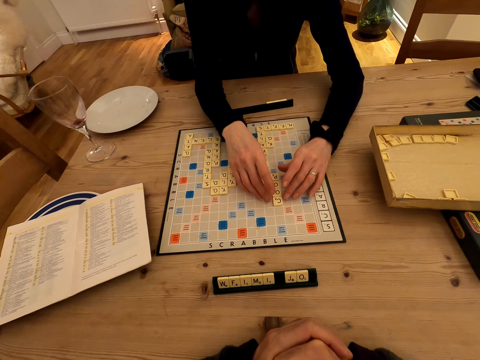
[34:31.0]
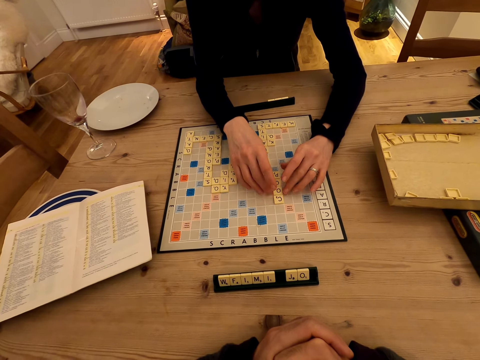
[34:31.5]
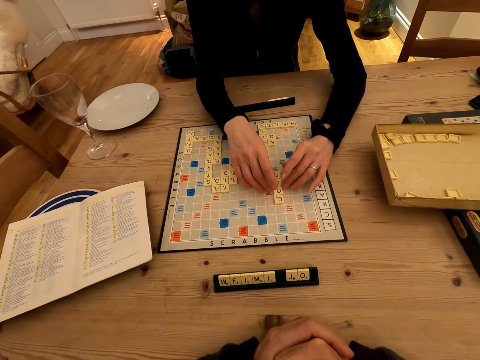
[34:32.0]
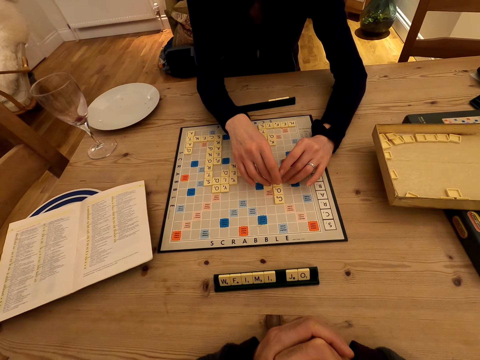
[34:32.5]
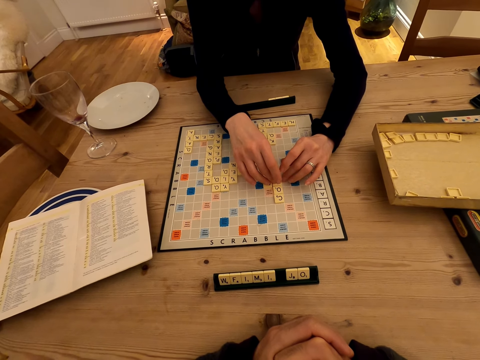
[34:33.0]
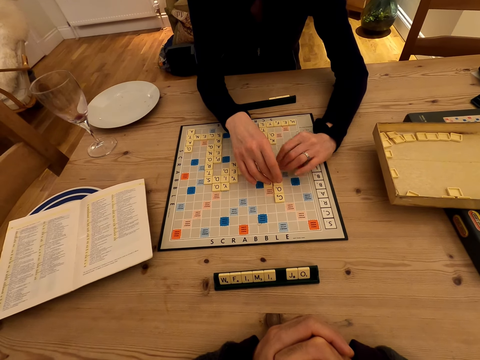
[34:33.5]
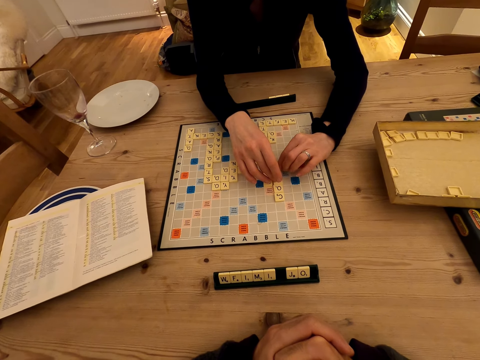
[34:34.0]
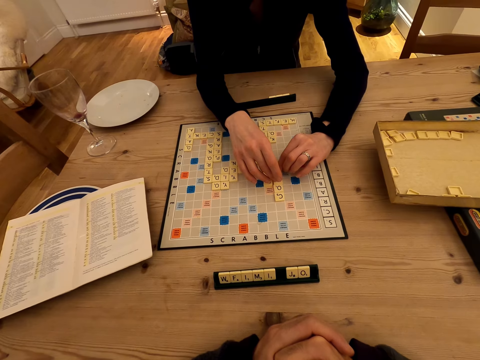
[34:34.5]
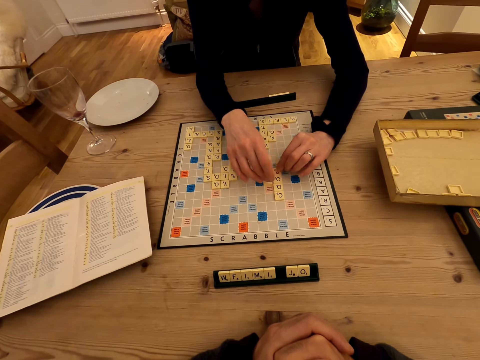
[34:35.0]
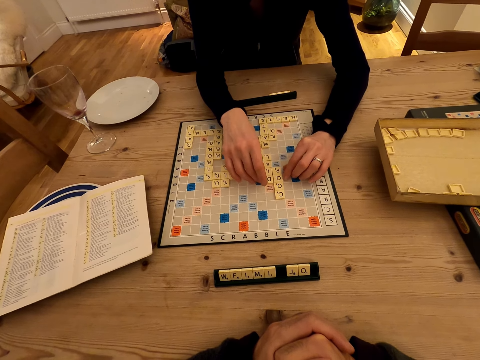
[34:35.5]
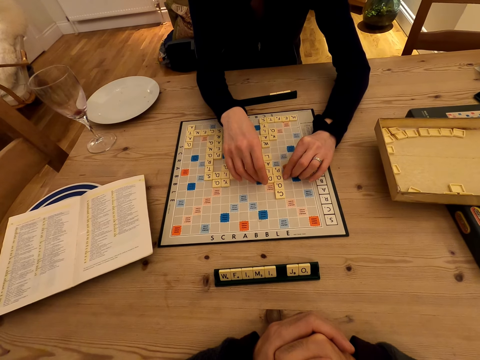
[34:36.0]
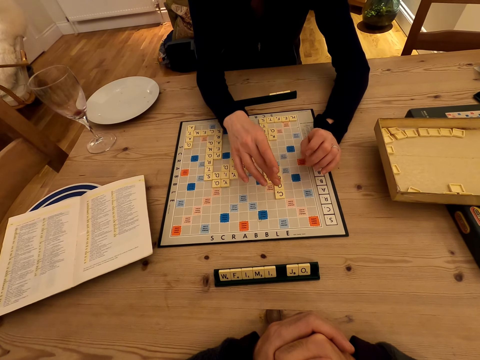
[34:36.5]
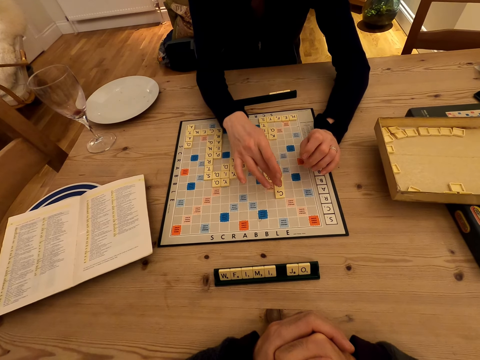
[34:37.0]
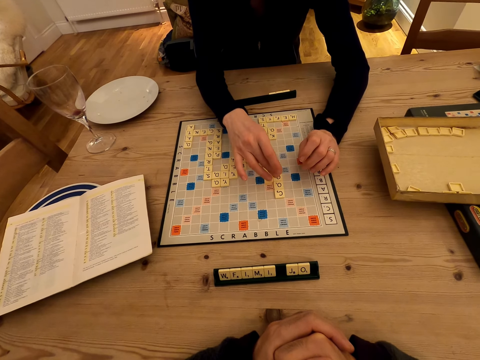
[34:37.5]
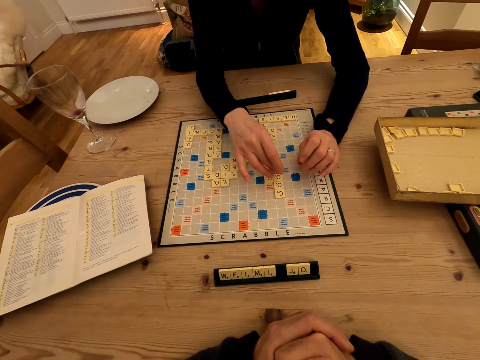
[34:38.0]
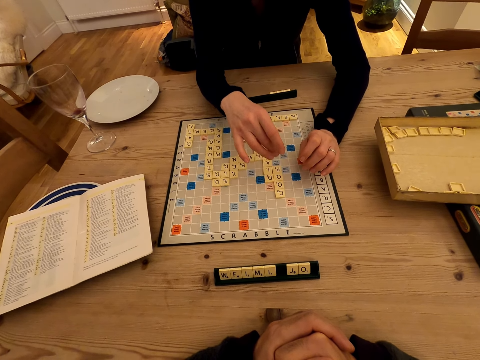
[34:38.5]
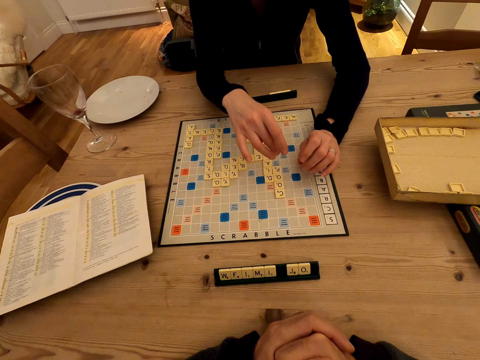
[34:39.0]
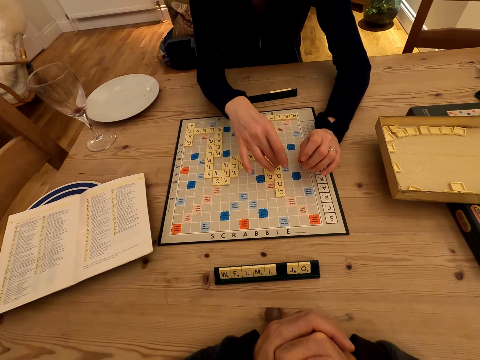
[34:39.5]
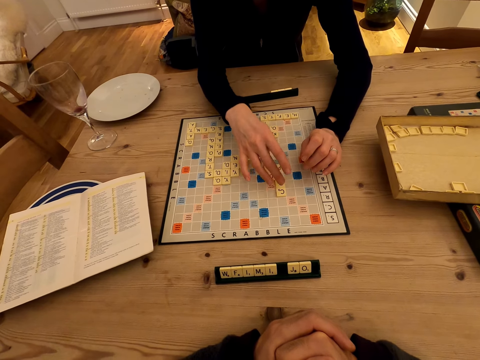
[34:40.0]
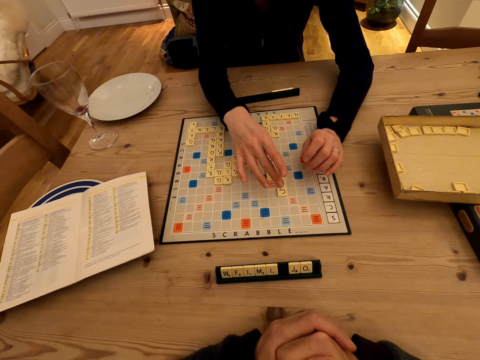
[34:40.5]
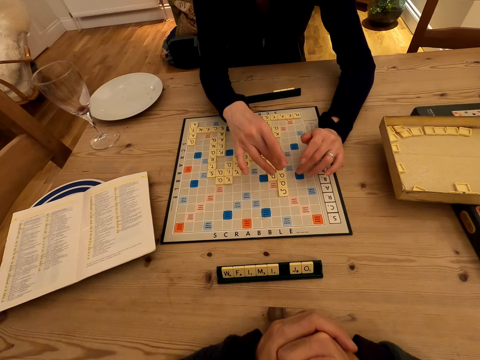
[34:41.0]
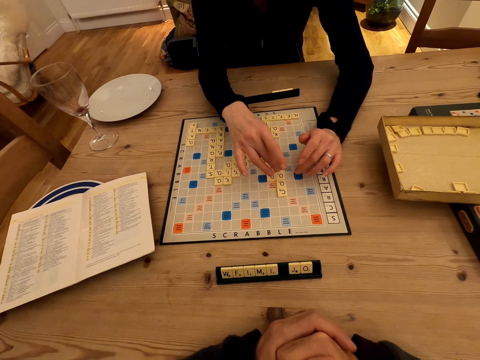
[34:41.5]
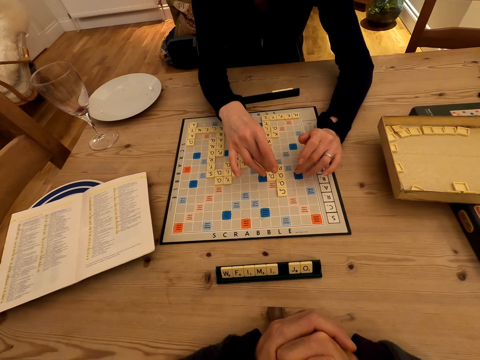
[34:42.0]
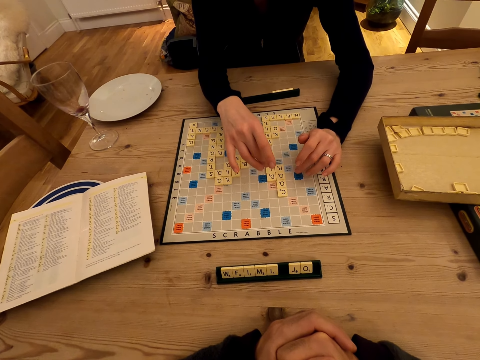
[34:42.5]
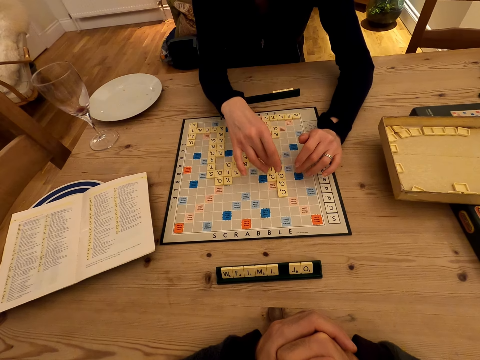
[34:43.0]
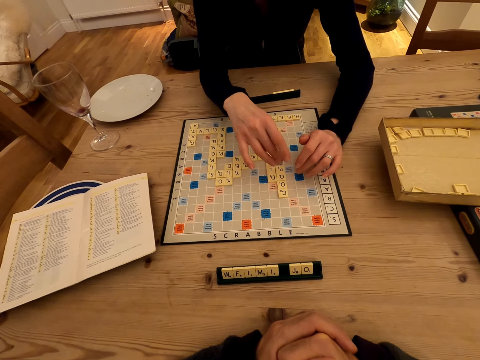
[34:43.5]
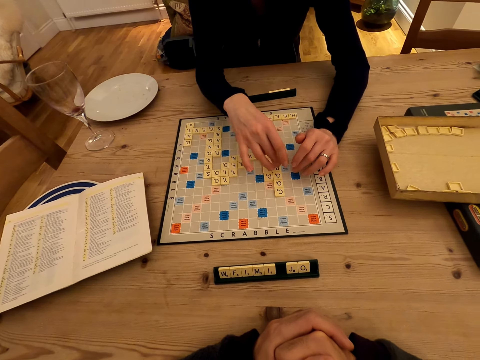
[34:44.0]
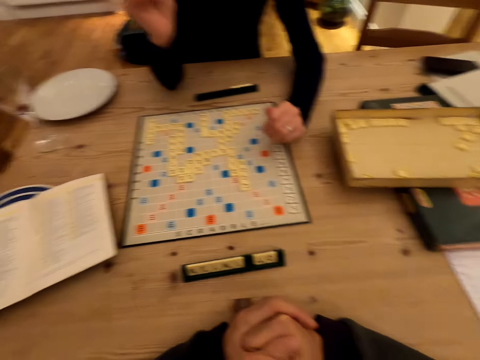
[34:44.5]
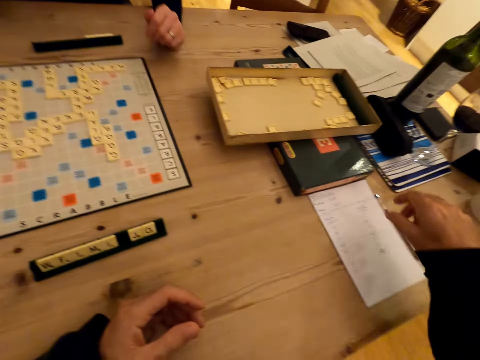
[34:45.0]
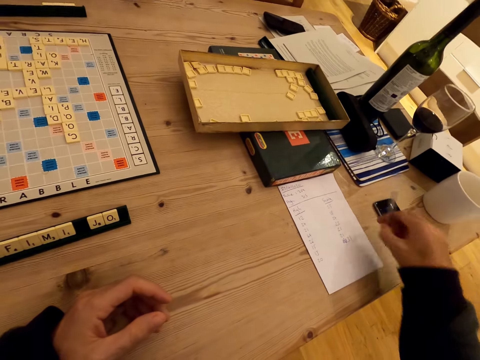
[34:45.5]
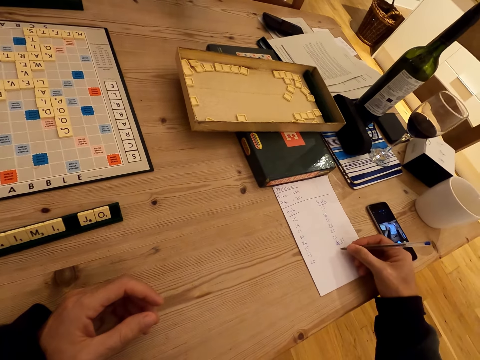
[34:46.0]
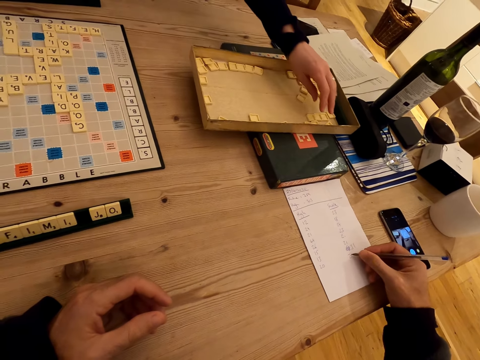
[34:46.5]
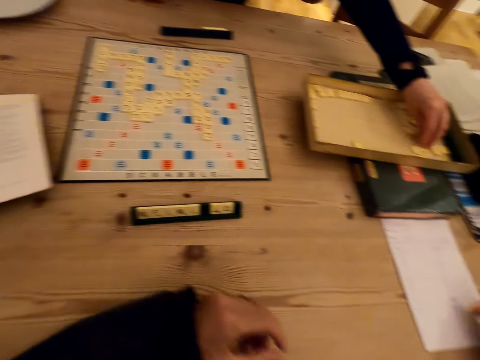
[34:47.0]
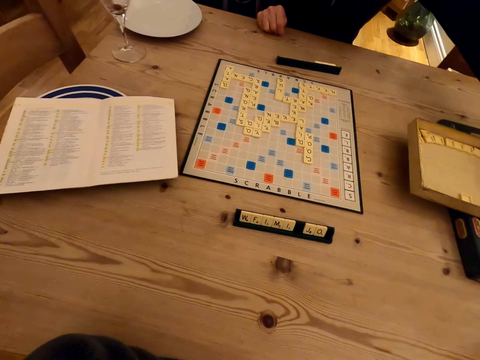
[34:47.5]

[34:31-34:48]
The camera wearer picks up the pen on the table. They write on a paper or book. A person touches a word. The camera wearer looks around.

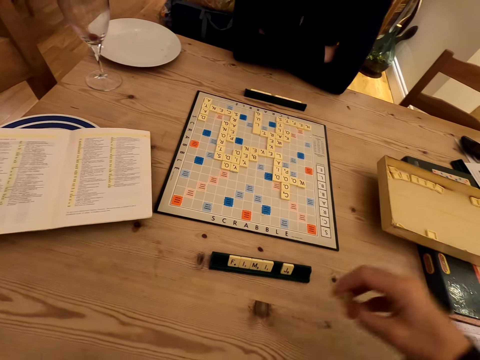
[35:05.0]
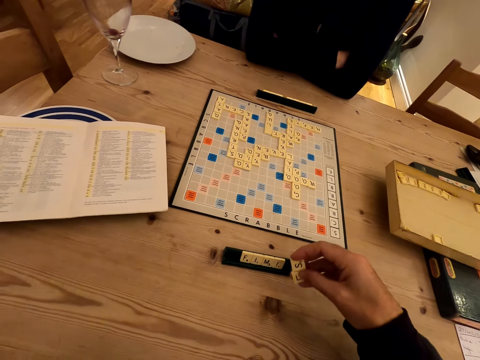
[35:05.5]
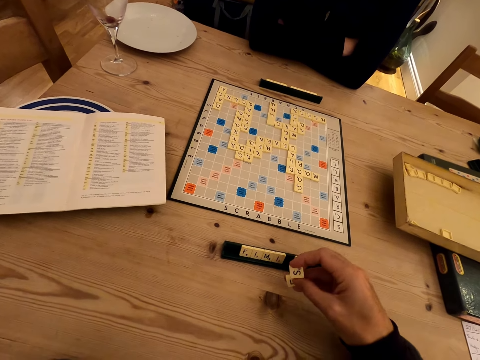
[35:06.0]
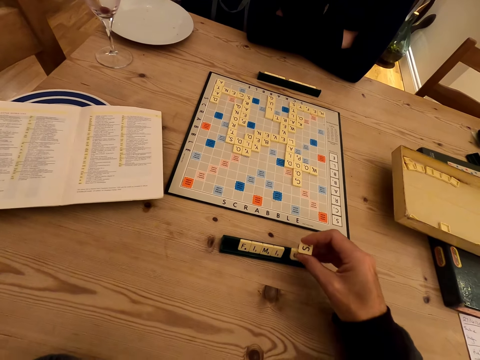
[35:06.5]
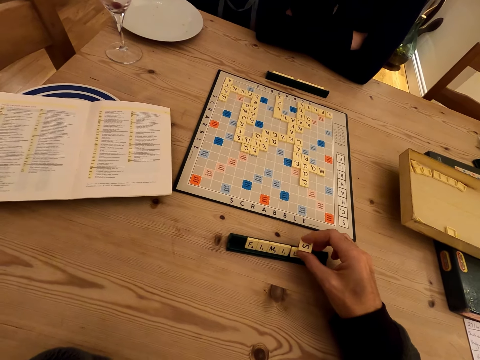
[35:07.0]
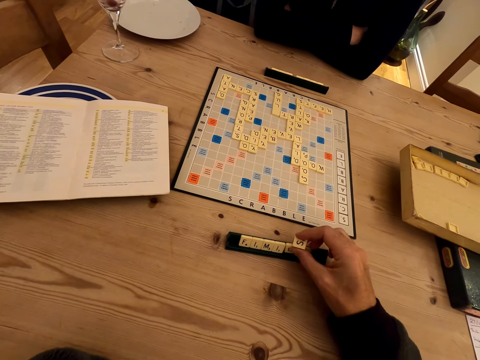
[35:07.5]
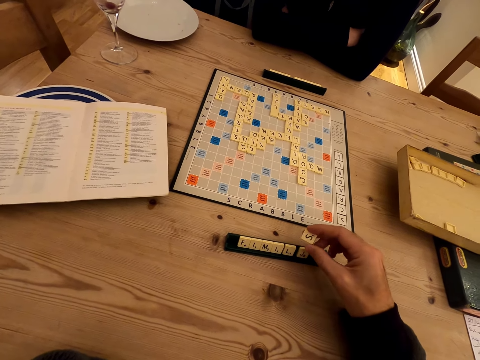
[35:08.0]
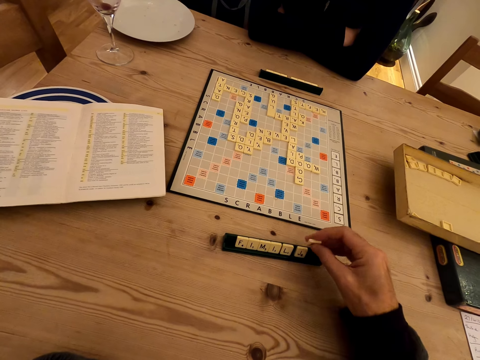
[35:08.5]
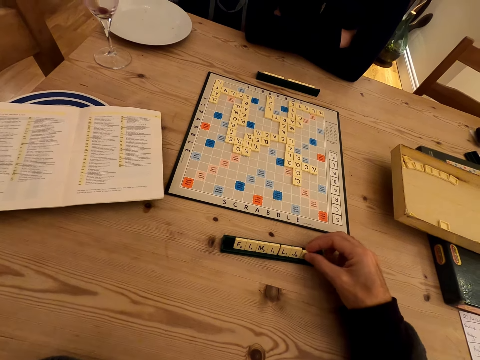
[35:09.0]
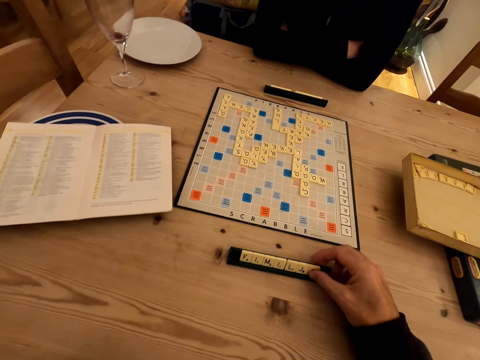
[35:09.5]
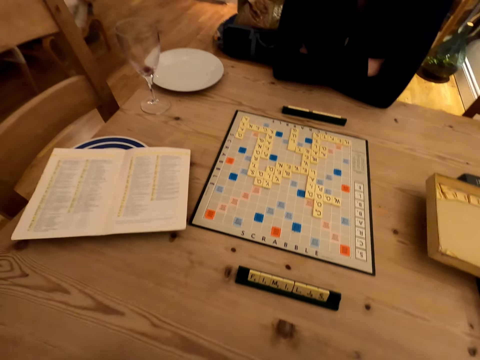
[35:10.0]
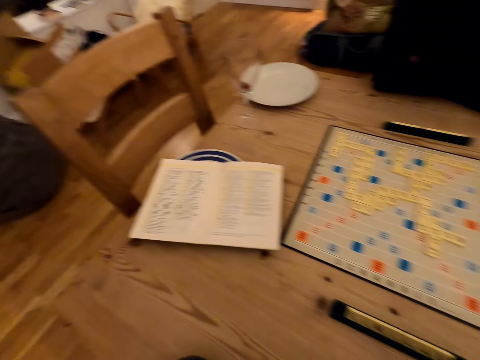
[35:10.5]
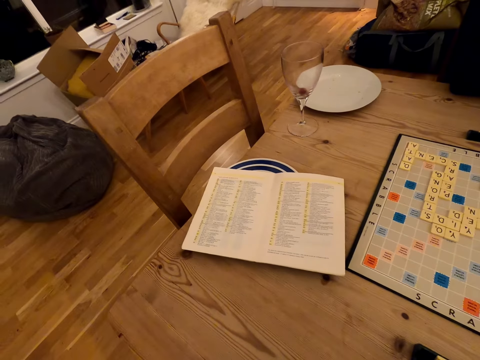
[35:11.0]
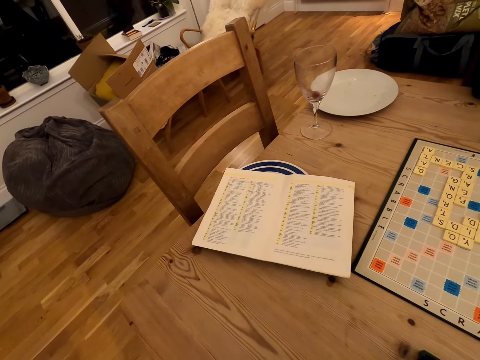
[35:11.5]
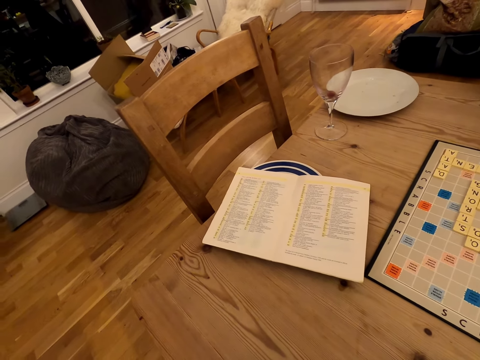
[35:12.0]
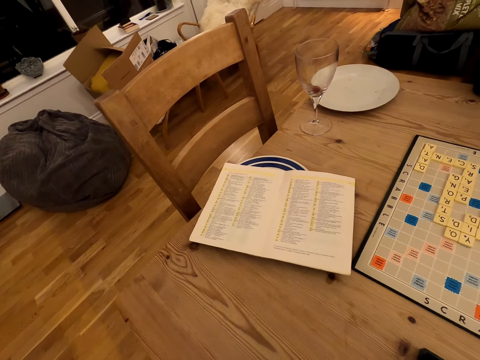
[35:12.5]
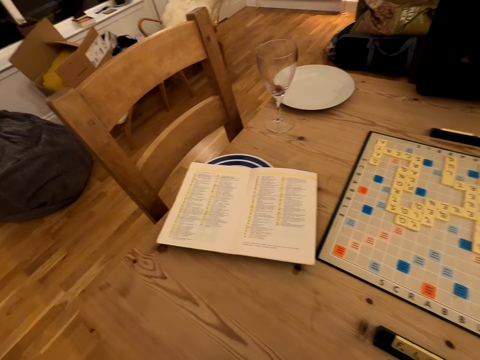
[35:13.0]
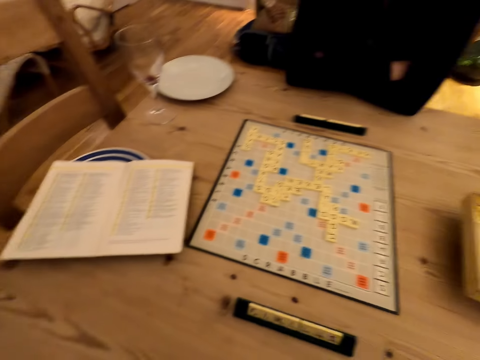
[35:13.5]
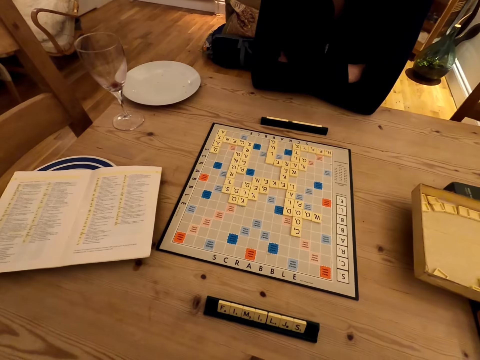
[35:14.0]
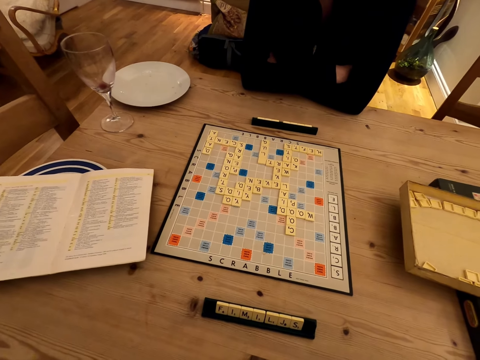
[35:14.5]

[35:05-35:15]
The camera wearer arranges words on a board. They put down word puzzle pieces. They look around.
